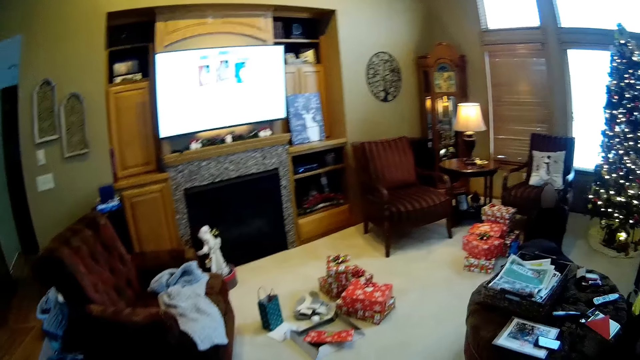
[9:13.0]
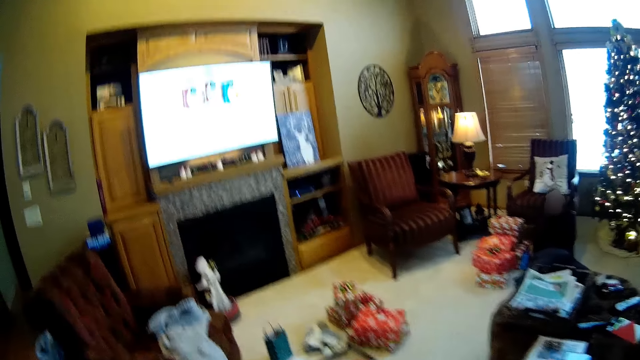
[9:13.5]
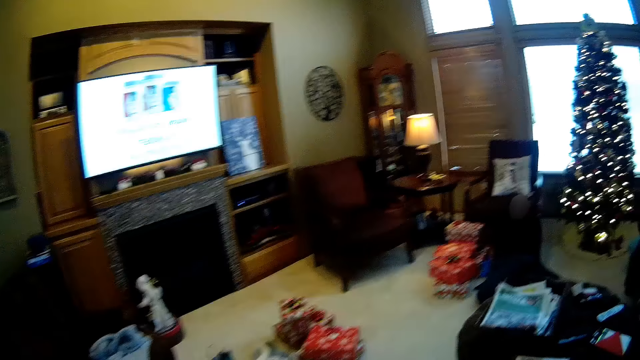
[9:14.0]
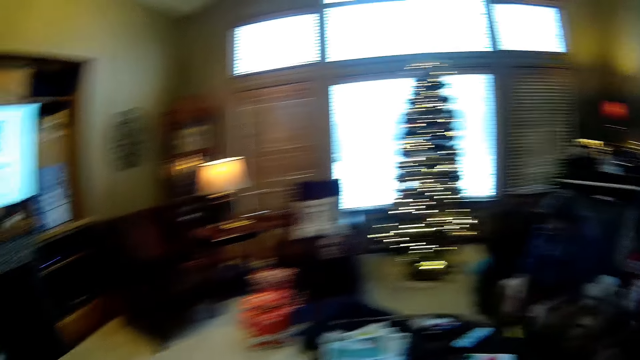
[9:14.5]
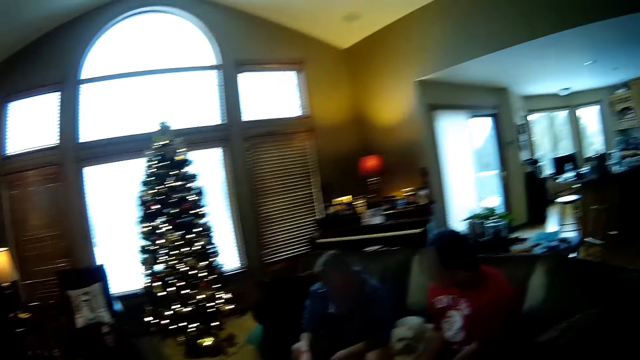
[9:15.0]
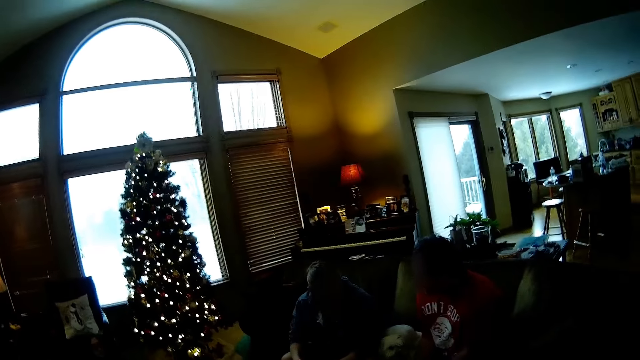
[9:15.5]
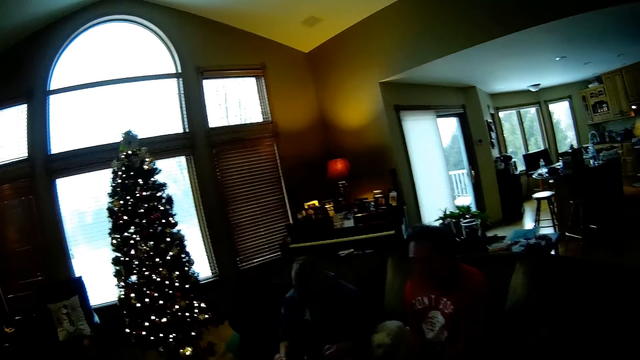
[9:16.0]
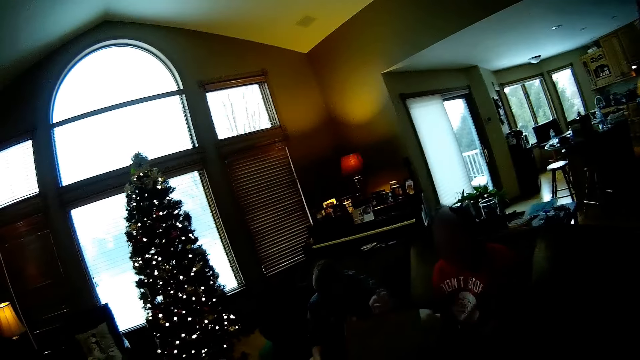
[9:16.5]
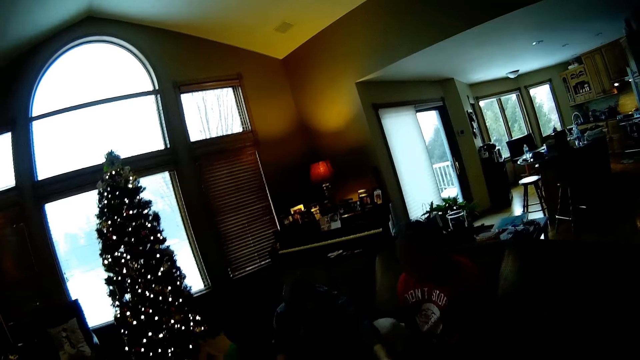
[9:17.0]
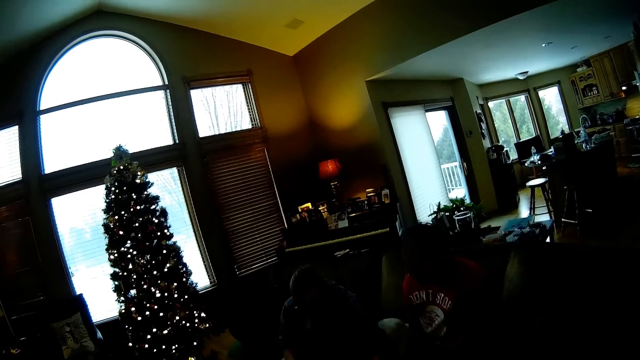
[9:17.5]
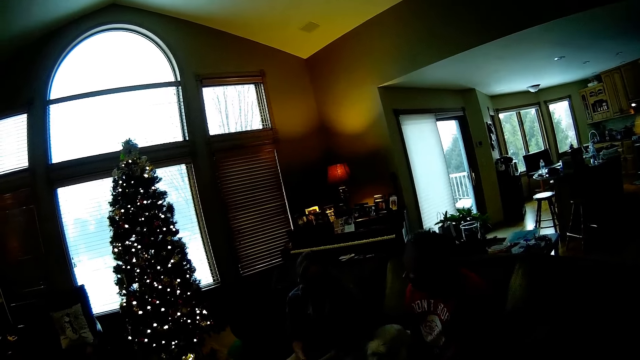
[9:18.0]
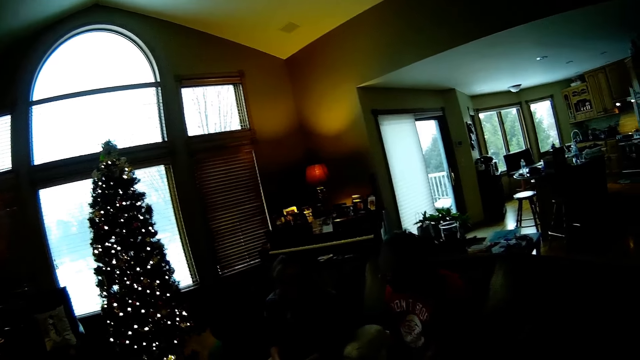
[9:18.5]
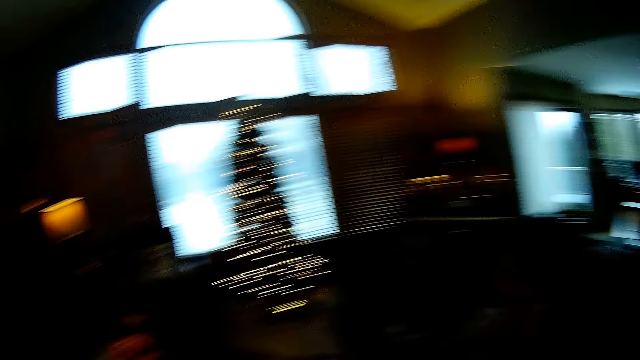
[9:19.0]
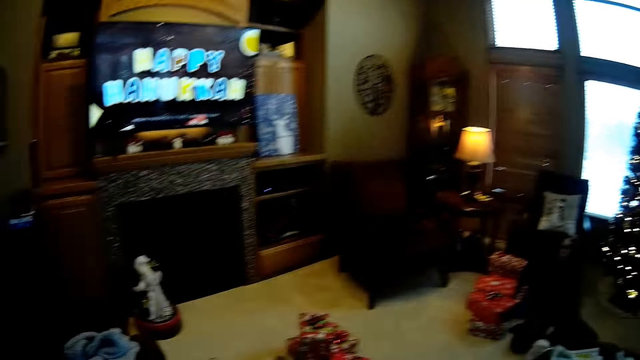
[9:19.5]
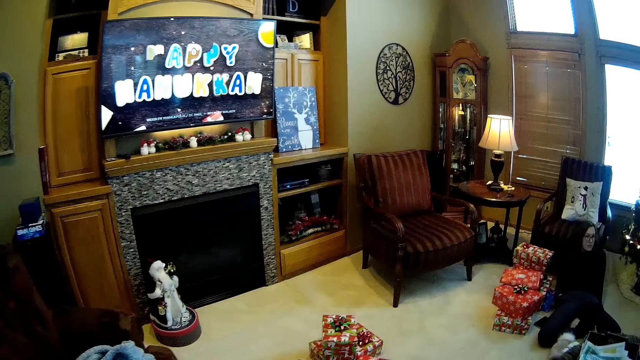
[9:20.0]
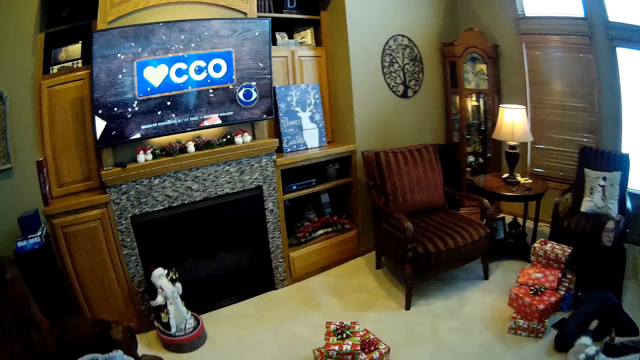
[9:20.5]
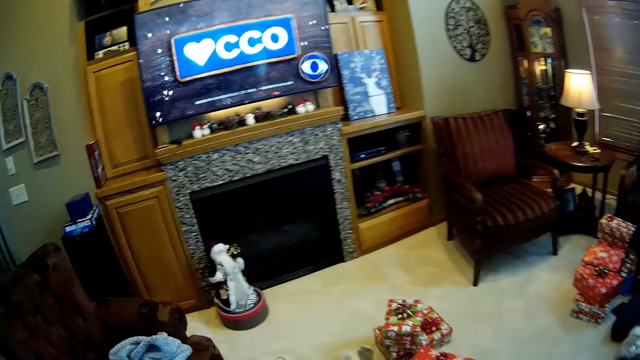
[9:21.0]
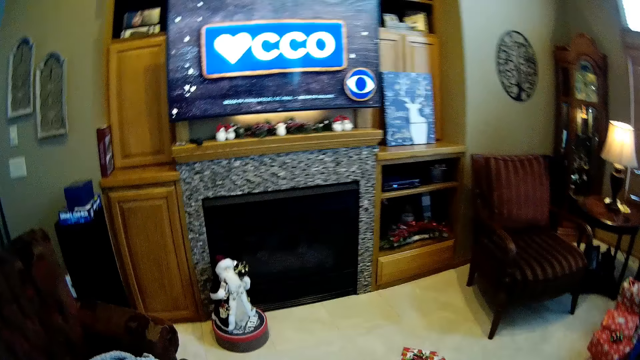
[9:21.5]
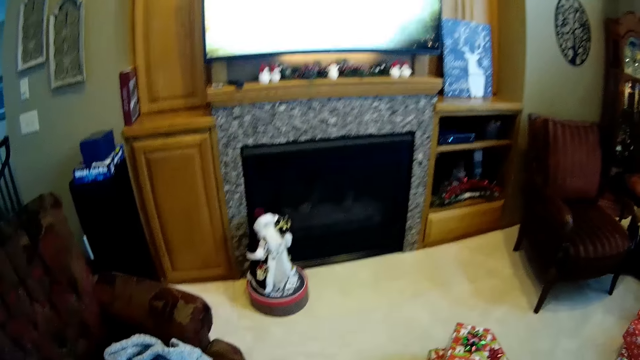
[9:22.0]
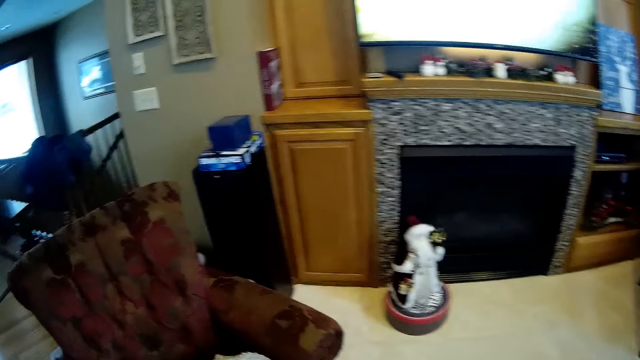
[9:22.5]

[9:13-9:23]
A woman drops a bag on the floor with her left hand. The camera wearer looks at an entrance. They watch television.

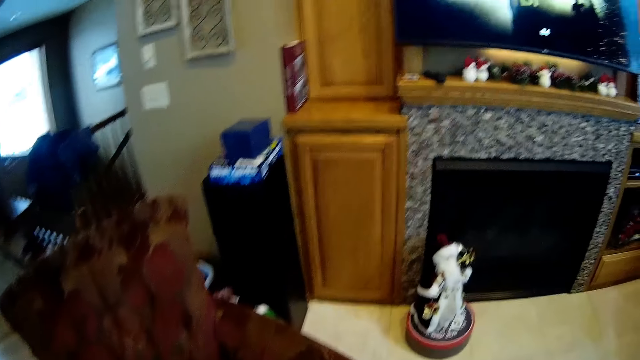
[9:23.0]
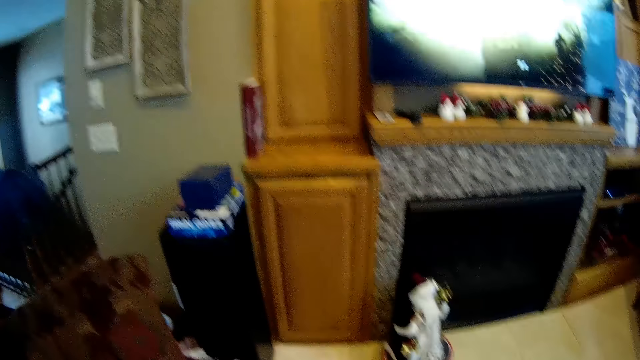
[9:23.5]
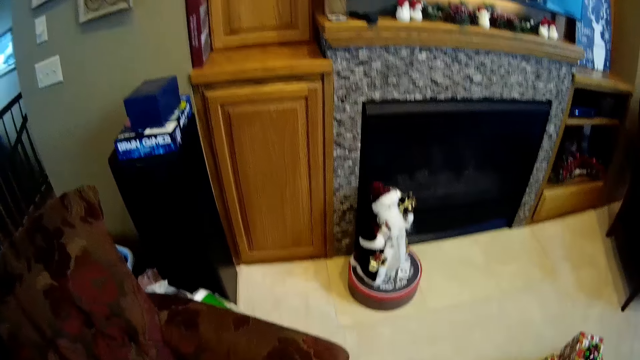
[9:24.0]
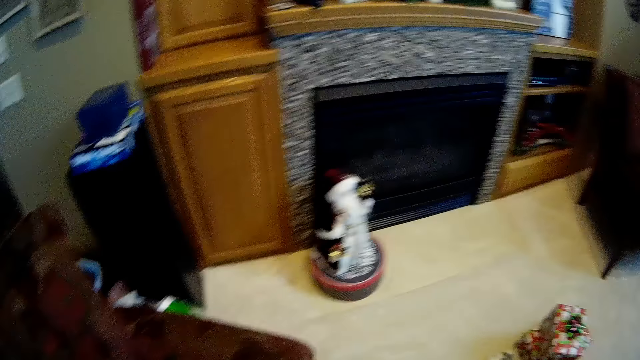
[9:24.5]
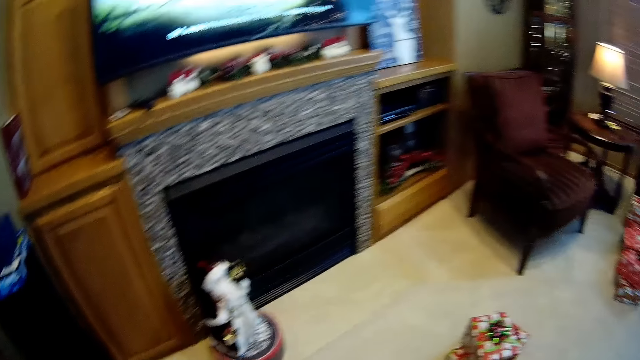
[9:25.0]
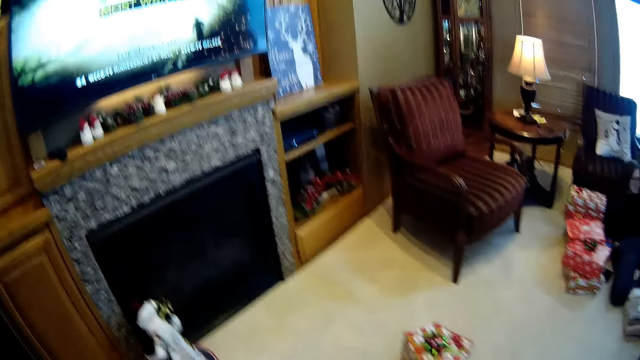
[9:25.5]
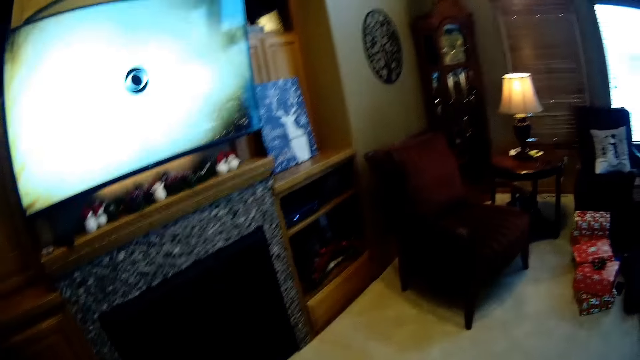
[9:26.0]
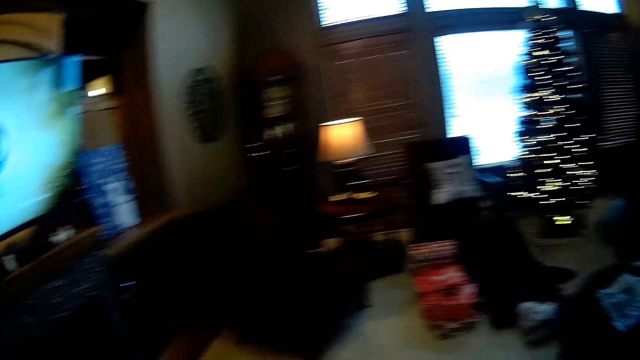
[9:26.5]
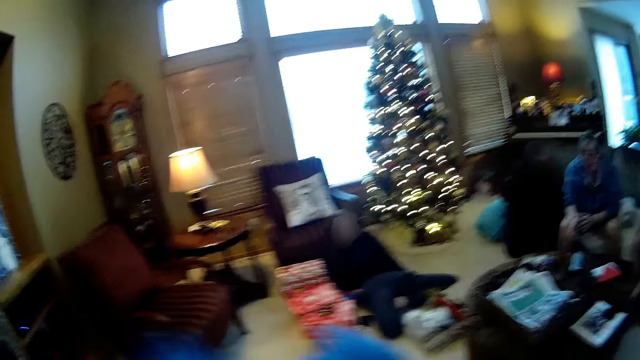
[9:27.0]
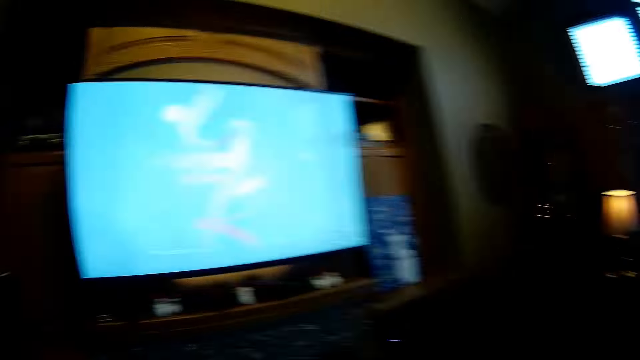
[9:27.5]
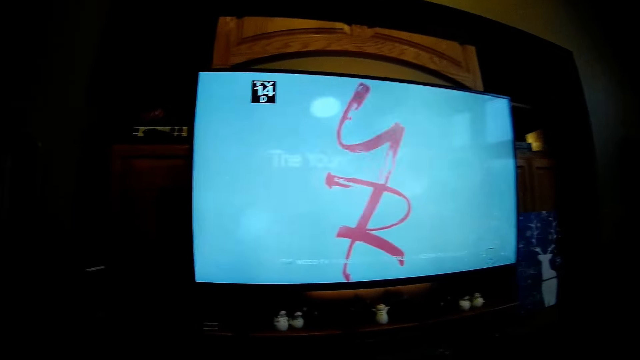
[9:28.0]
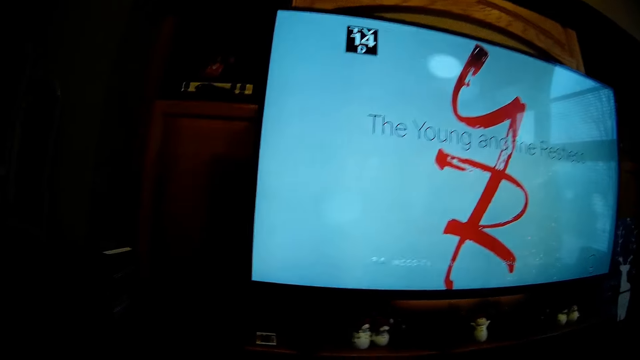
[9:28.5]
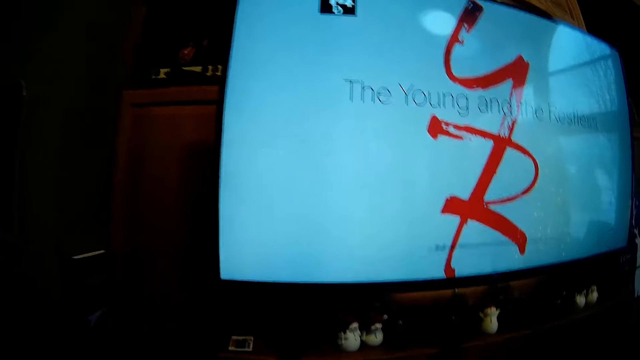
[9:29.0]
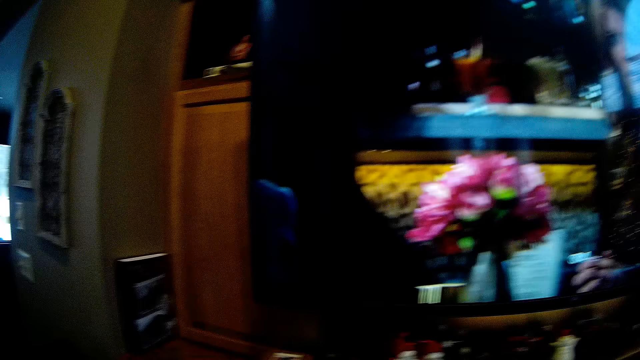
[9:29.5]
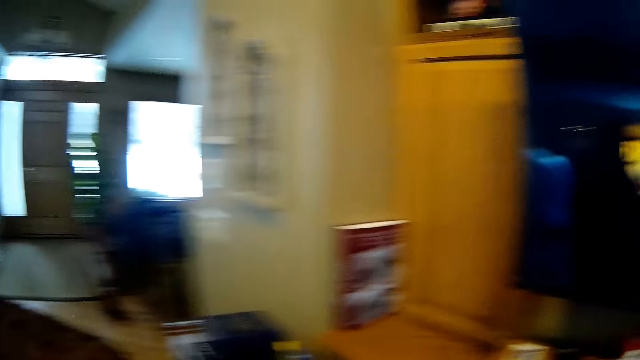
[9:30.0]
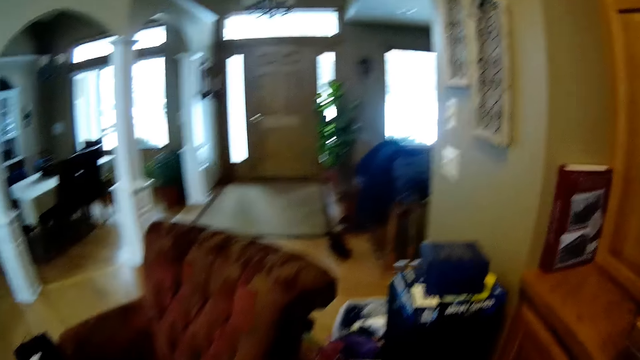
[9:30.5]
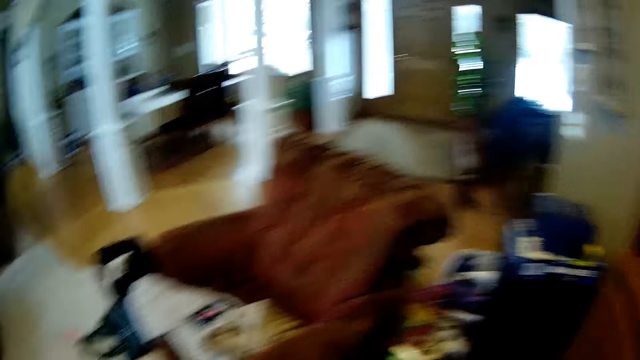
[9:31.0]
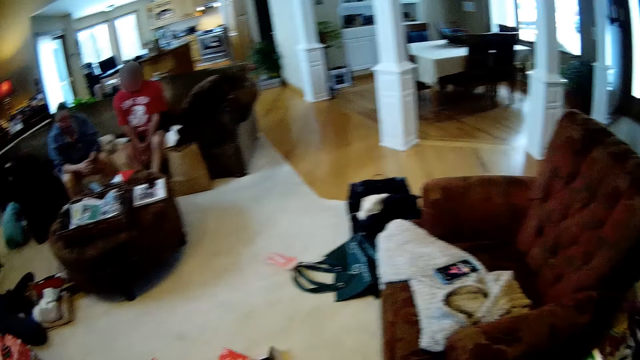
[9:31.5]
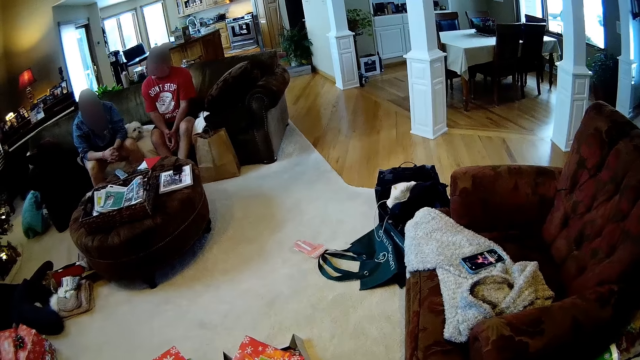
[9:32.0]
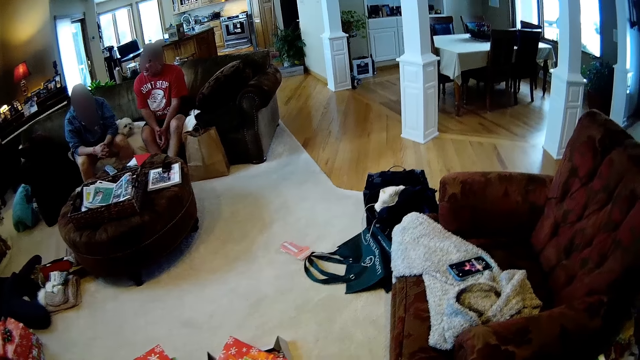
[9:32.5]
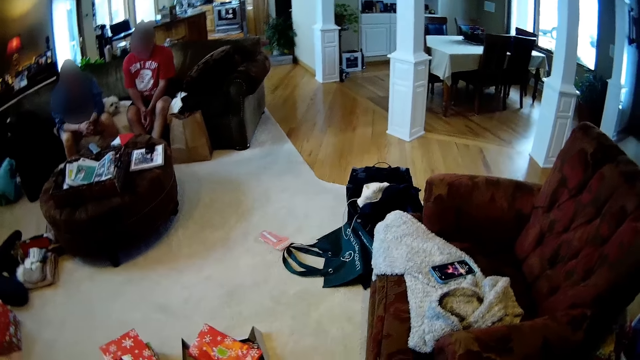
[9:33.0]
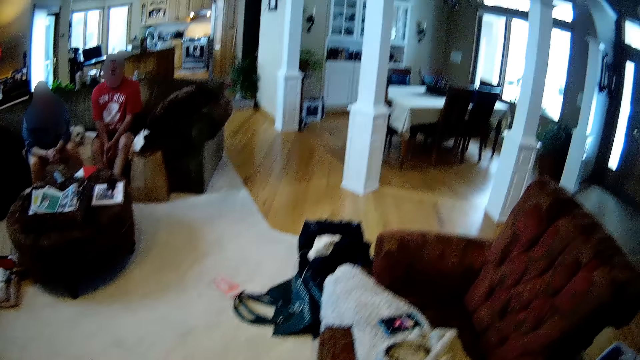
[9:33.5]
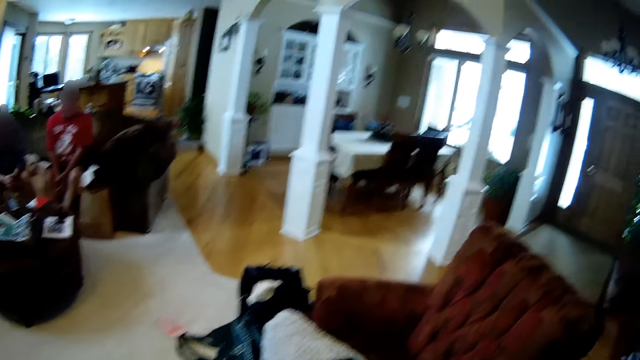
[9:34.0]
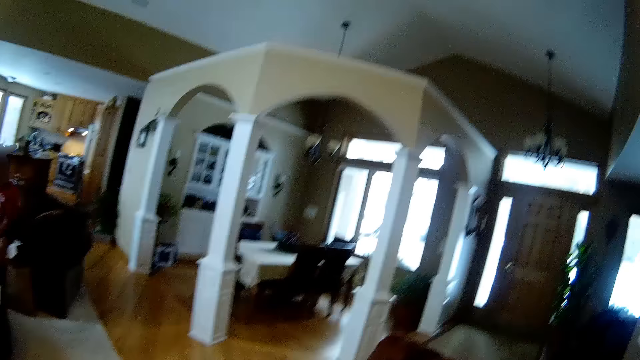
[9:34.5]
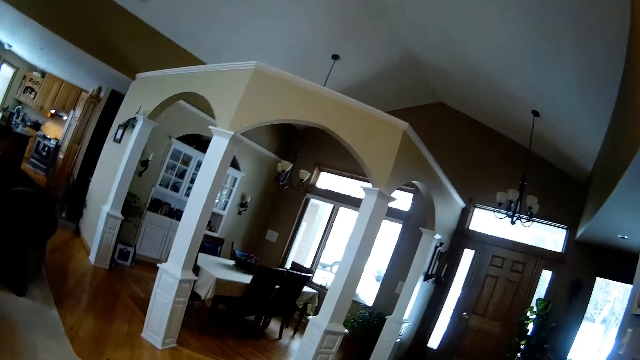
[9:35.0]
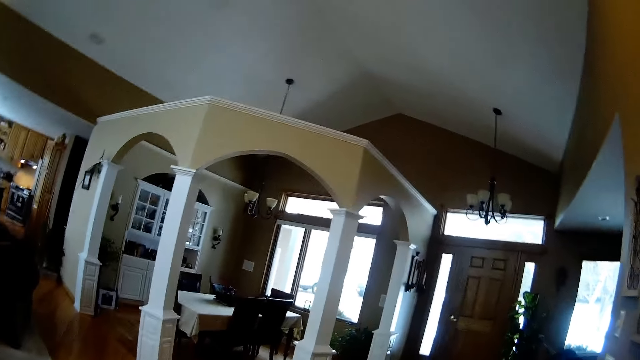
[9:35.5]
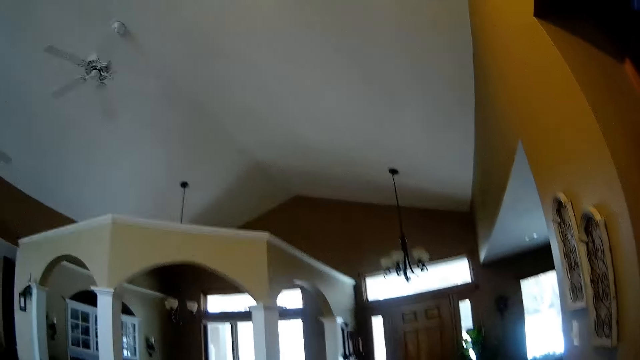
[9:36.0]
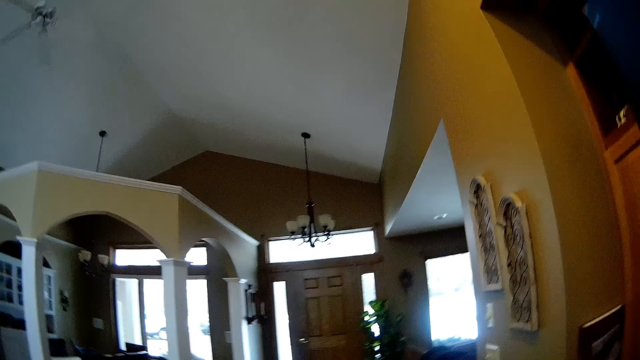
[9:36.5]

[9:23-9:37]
The camera wearer looks at a painting. They look at a Christmas tree. They watch a television. They look around. They look at a man and a woman. They look around.
